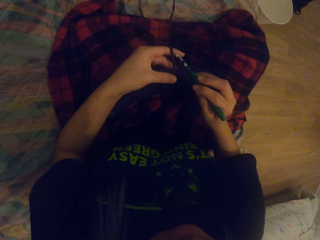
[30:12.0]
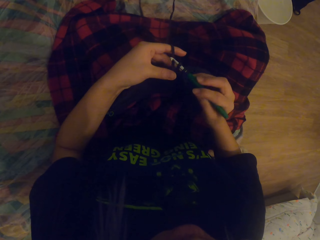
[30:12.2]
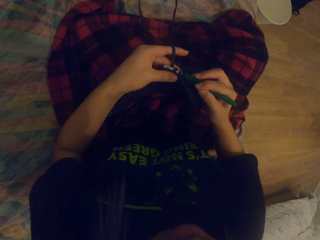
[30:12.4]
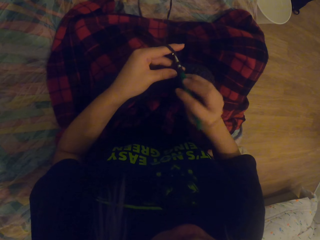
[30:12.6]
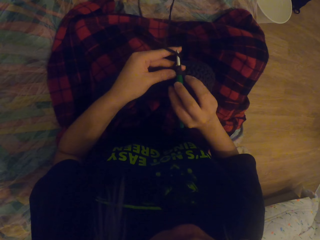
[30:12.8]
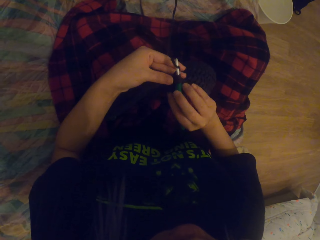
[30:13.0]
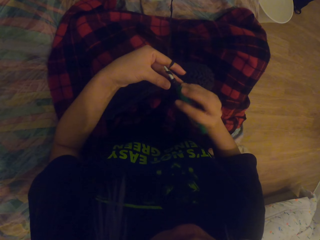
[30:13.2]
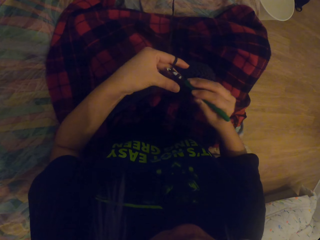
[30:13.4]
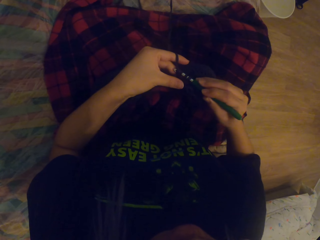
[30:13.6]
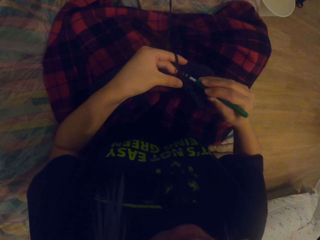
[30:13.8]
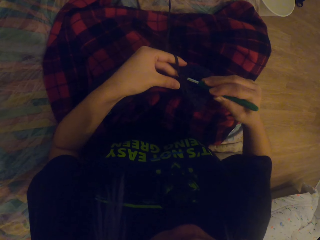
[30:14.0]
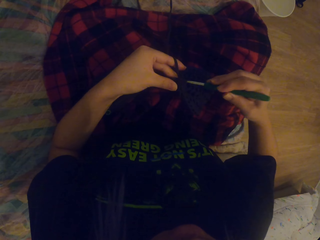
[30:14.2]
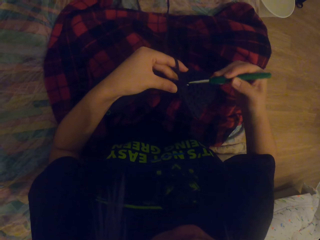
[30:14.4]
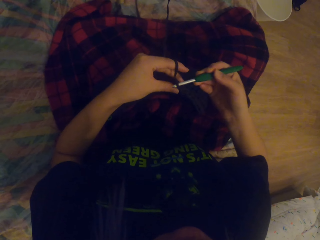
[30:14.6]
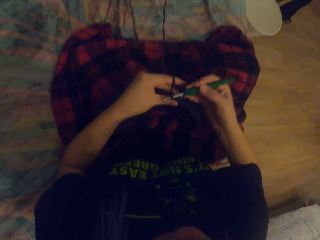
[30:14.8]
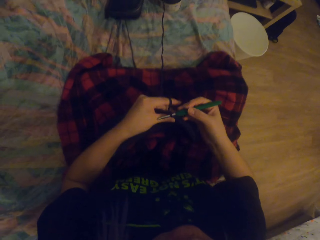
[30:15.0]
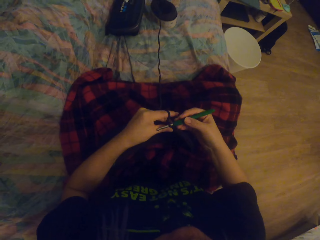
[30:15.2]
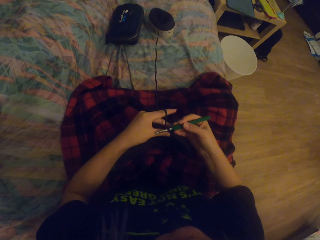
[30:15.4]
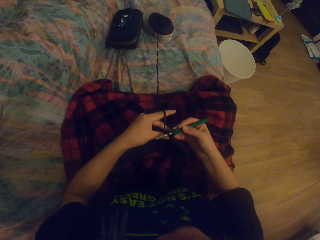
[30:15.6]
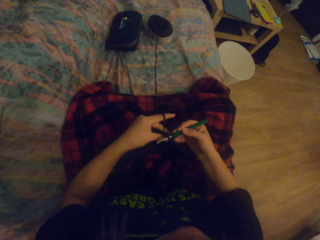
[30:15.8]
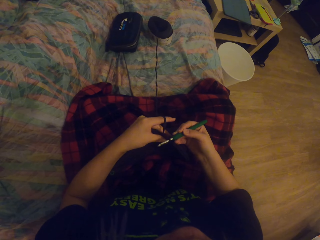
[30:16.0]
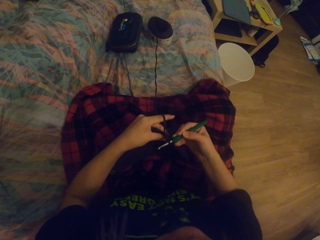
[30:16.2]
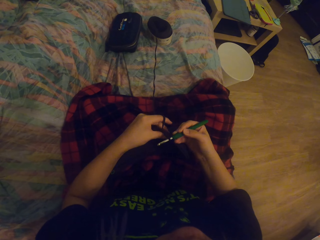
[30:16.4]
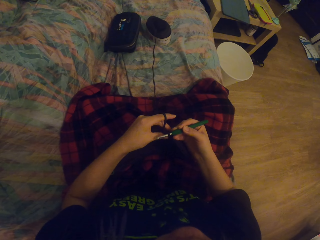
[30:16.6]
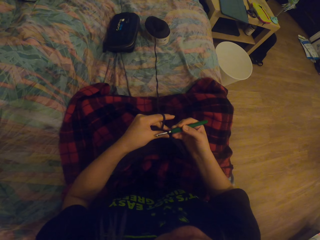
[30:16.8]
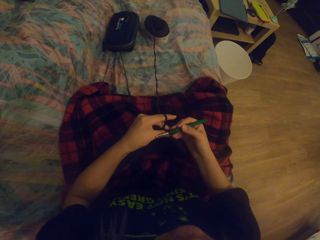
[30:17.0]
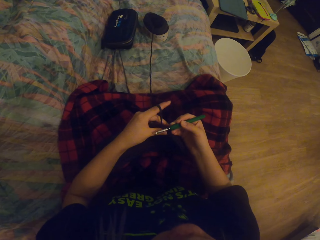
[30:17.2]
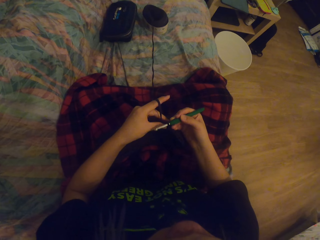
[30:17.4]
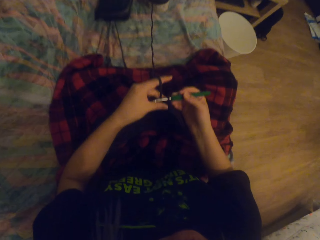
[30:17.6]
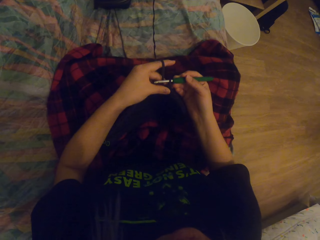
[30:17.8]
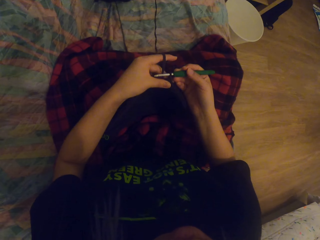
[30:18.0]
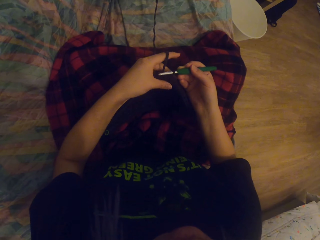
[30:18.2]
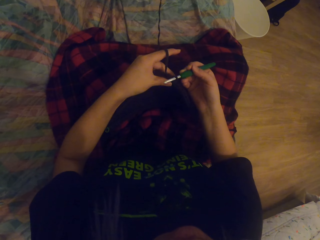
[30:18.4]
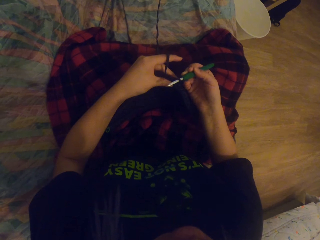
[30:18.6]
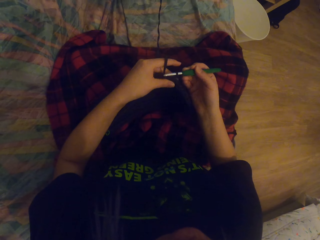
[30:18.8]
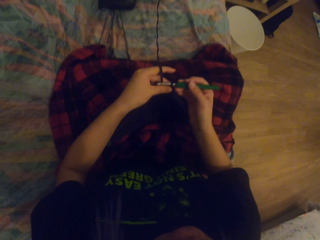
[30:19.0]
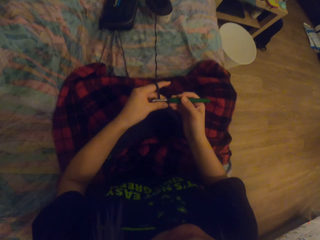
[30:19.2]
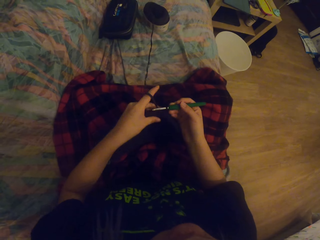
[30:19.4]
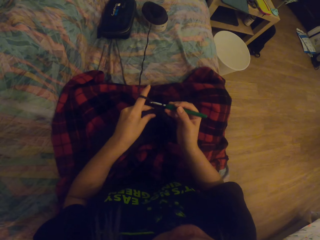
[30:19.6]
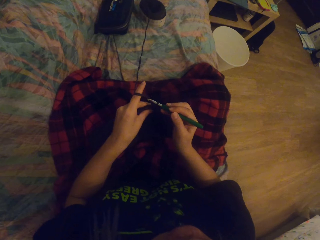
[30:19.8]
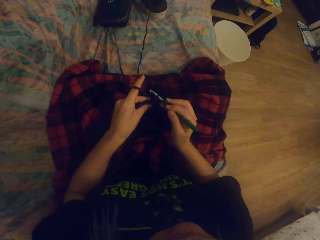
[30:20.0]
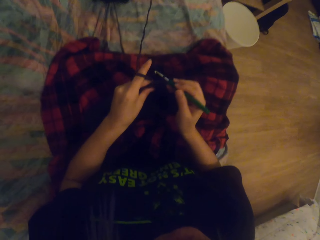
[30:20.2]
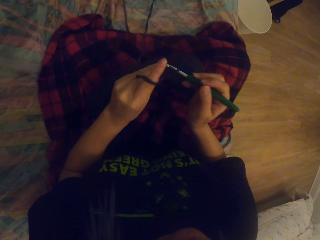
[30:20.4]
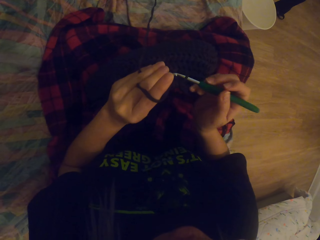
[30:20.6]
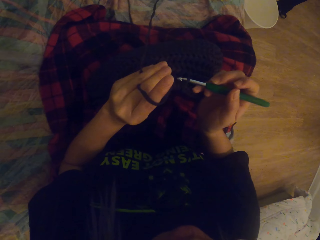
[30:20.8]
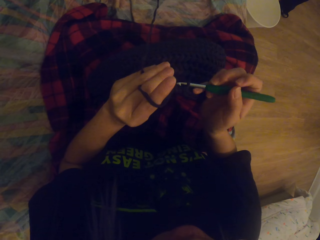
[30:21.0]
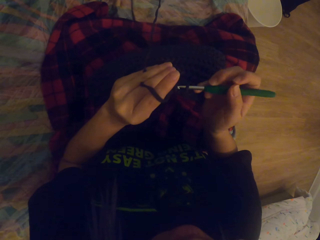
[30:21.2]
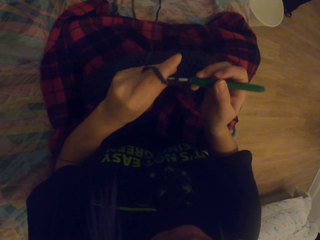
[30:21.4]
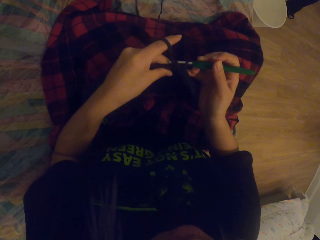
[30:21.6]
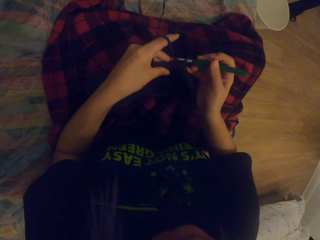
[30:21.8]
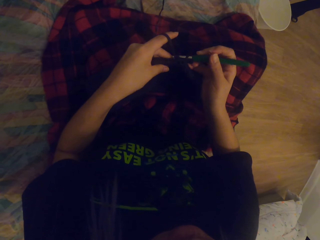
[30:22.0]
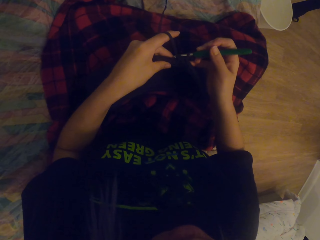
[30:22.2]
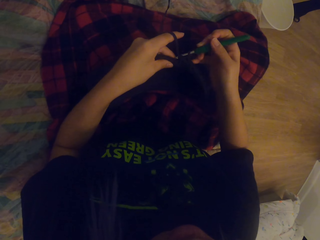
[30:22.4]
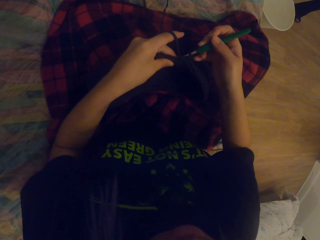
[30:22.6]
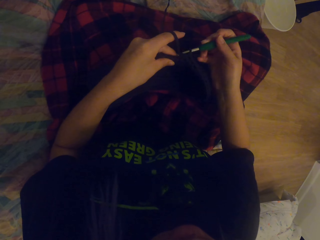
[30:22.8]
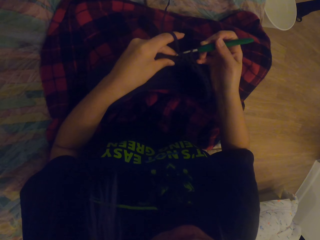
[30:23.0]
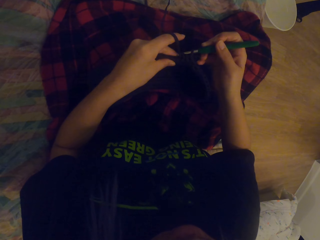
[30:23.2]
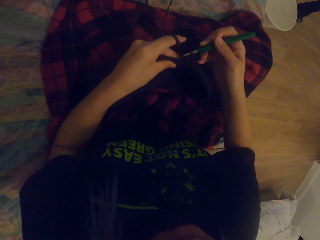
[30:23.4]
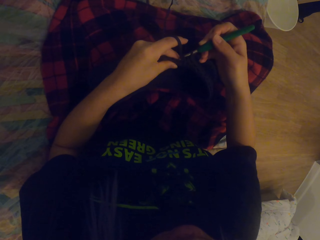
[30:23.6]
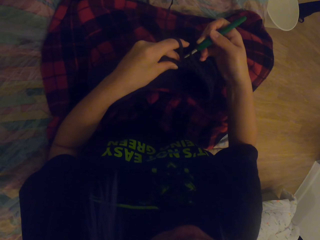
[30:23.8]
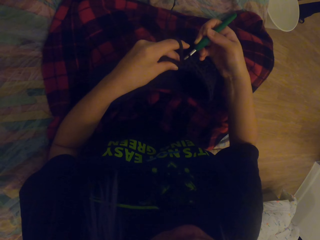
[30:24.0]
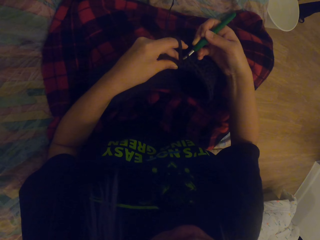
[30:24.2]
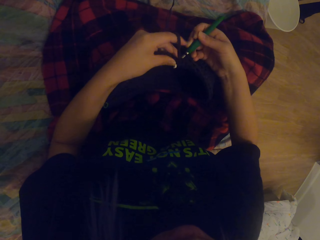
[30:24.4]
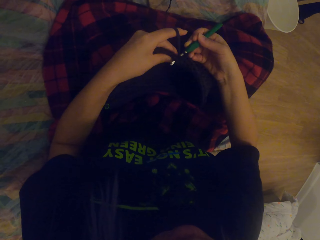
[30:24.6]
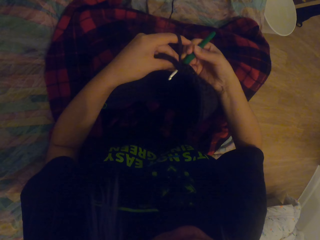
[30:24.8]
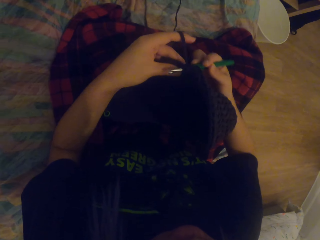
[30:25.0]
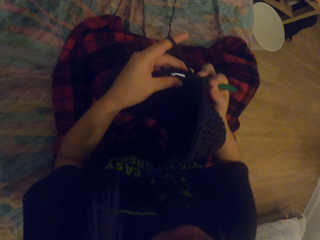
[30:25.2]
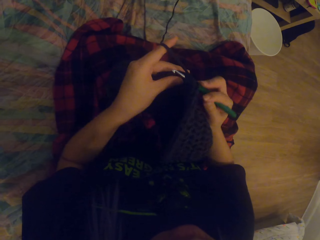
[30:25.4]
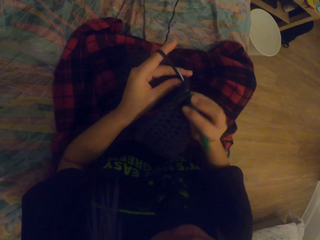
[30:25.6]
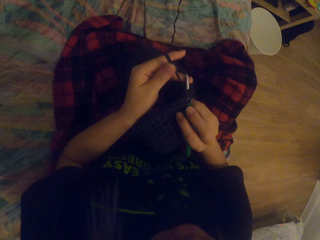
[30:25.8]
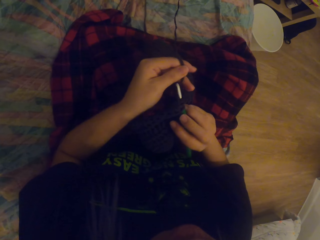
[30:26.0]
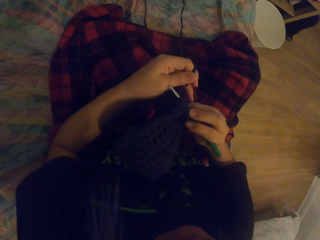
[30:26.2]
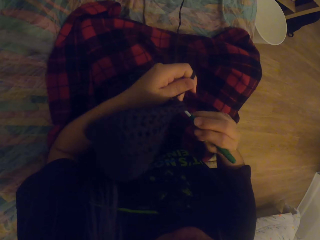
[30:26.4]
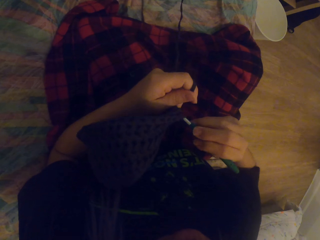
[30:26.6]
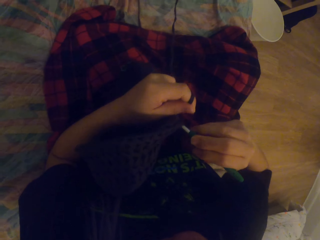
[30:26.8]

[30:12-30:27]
The camera wearer crochets the yarn or thread in with a crochet hook. They pull the thread up. They lift up the bag. They crochet the thread in.

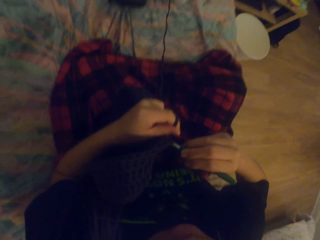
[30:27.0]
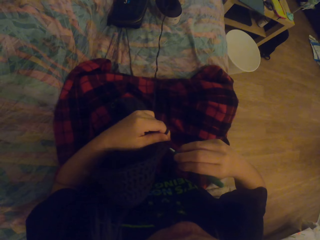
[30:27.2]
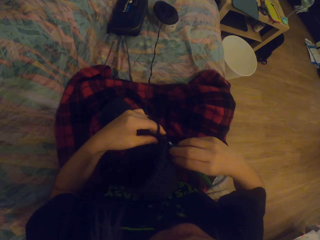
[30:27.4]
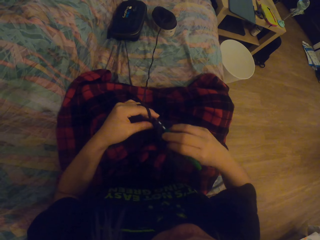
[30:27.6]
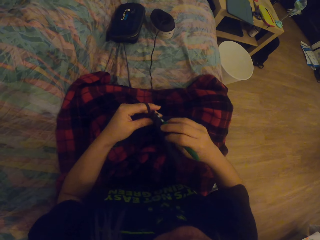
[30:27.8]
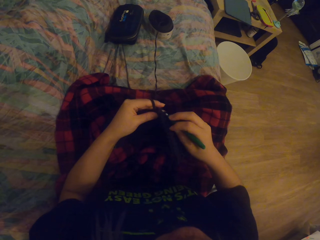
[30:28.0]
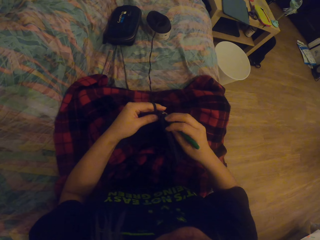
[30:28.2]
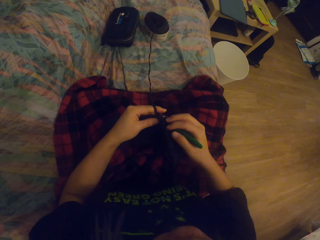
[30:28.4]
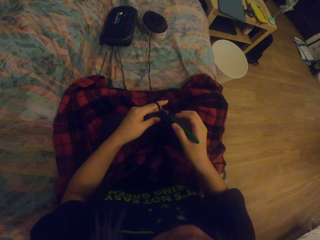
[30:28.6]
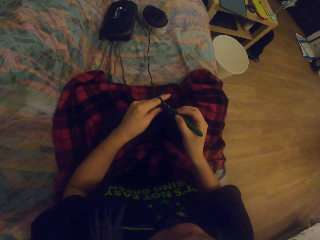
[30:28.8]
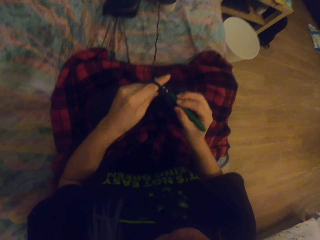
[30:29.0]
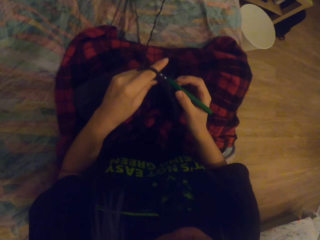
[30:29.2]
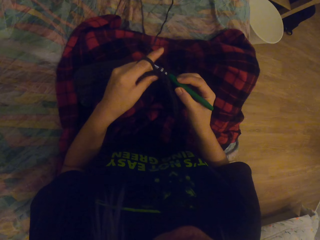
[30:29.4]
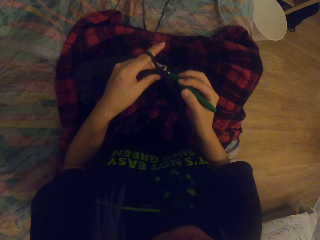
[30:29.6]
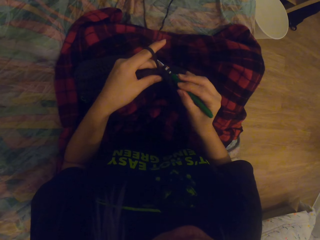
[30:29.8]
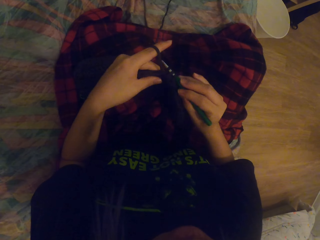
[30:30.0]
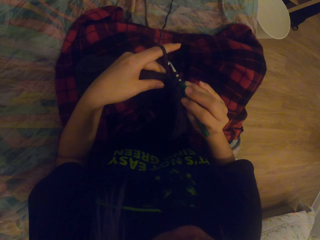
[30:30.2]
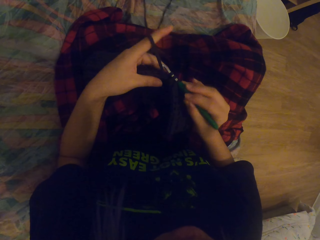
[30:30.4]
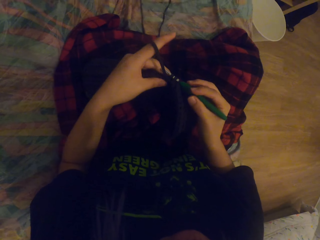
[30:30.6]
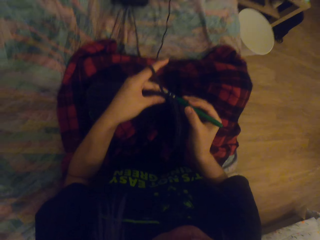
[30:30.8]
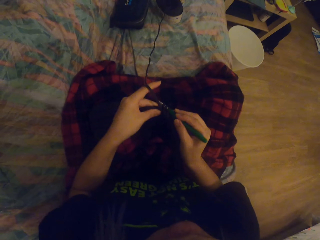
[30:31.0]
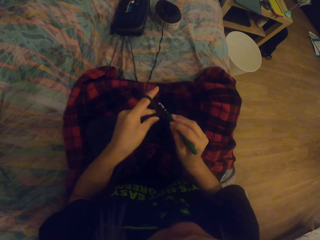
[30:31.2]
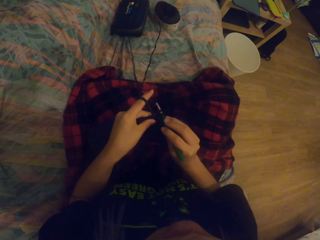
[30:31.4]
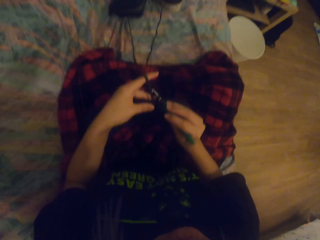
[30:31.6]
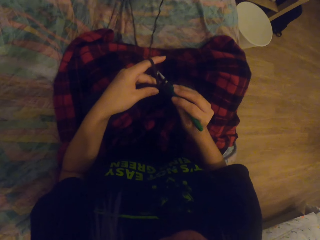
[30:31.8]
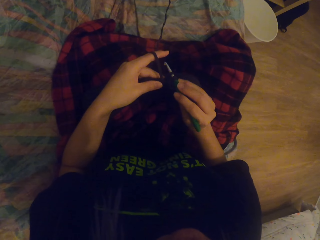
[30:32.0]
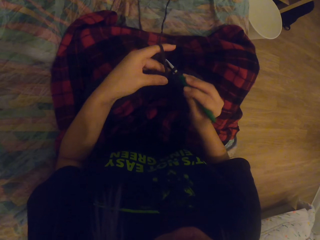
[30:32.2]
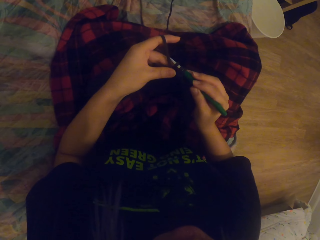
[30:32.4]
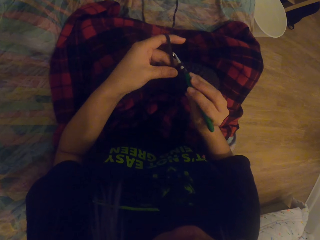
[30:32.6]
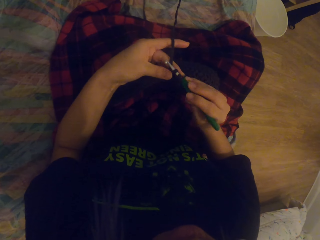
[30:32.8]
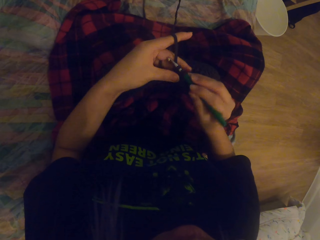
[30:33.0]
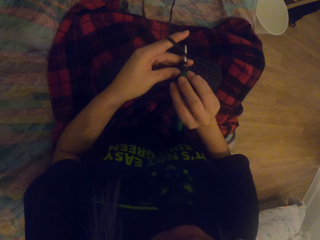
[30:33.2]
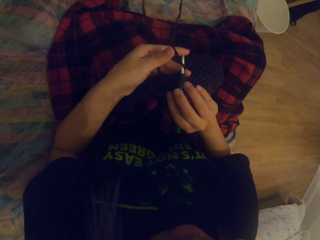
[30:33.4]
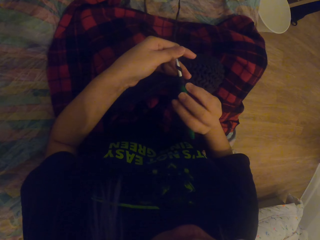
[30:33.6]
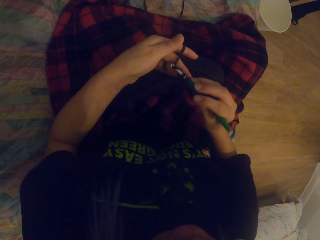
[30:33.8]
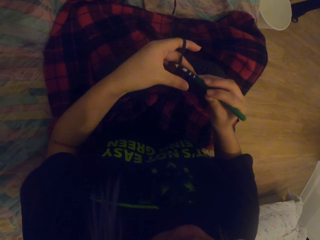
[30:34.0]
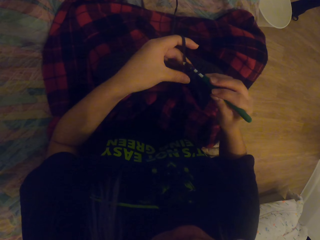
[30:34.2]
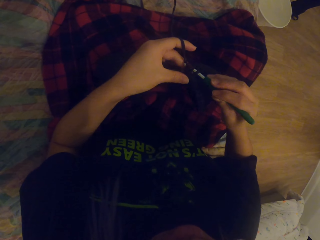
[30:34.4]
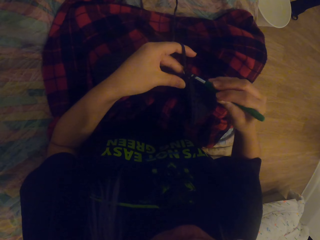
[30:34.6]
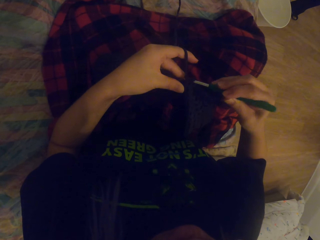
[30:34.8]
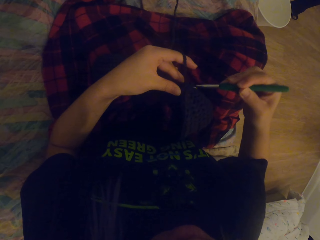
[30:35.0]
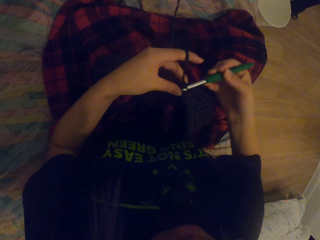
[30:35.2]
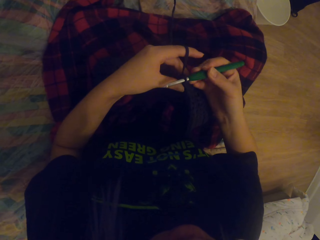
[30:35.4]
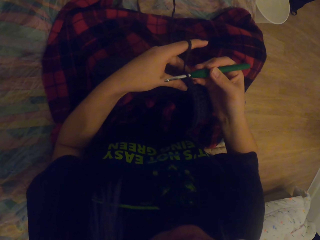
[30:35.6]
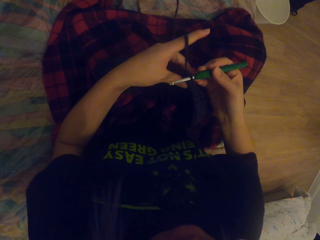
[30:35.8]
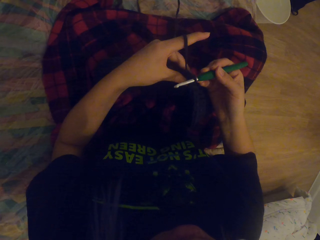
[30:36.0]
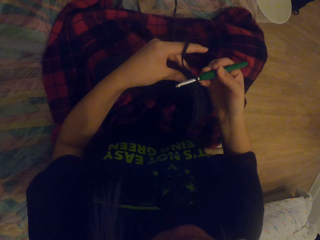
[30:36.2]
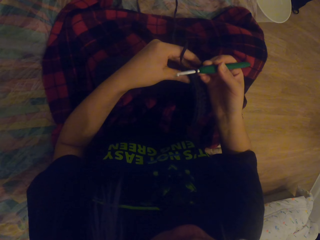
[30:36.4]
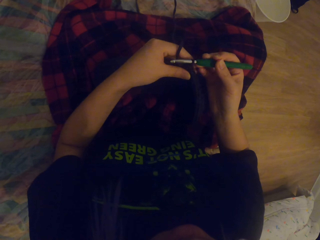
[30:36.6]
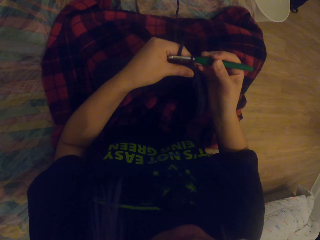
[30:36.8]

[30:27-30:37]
The camera wearer lifts the bag up. They crochet the thread out.
